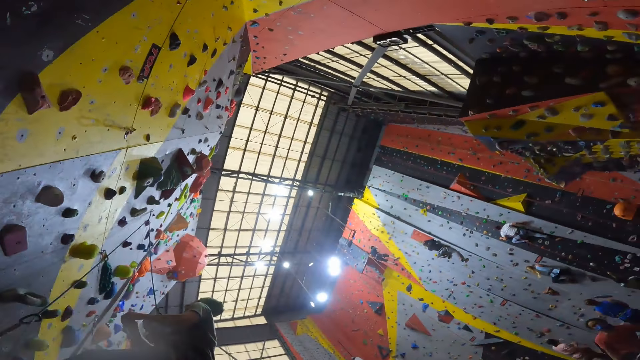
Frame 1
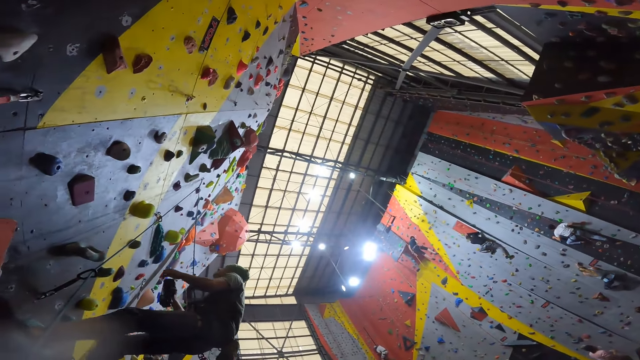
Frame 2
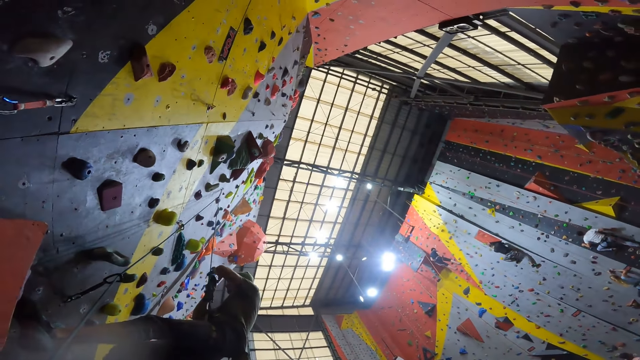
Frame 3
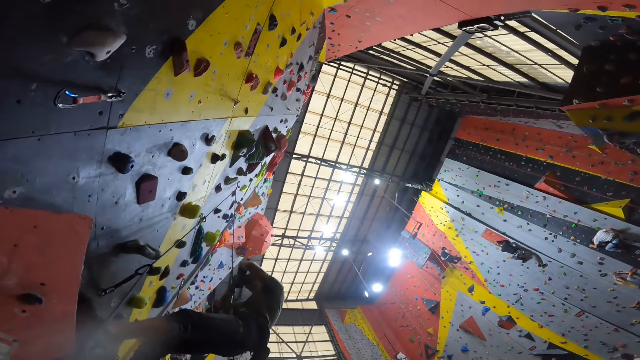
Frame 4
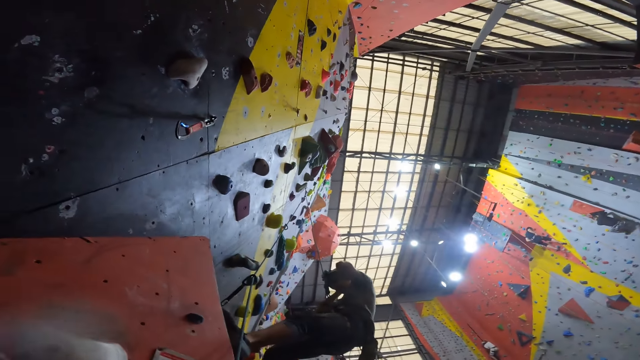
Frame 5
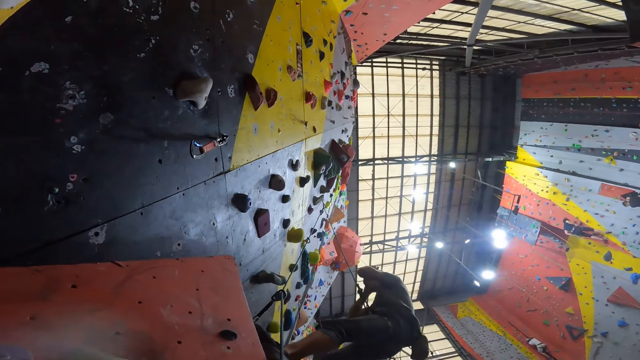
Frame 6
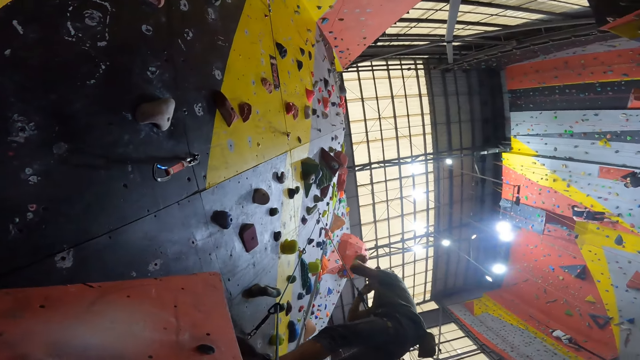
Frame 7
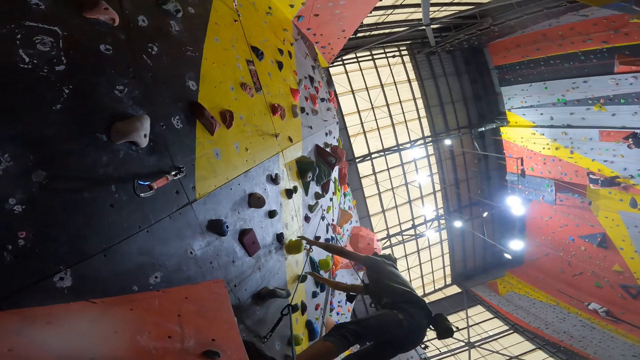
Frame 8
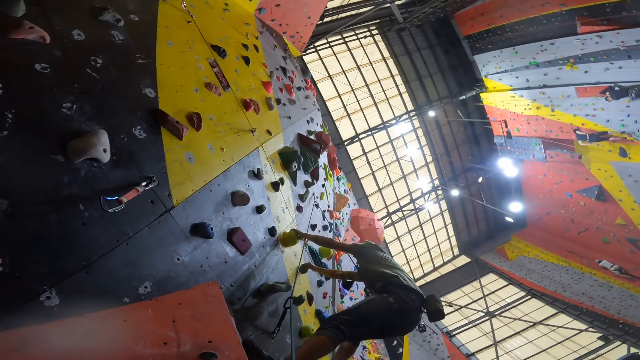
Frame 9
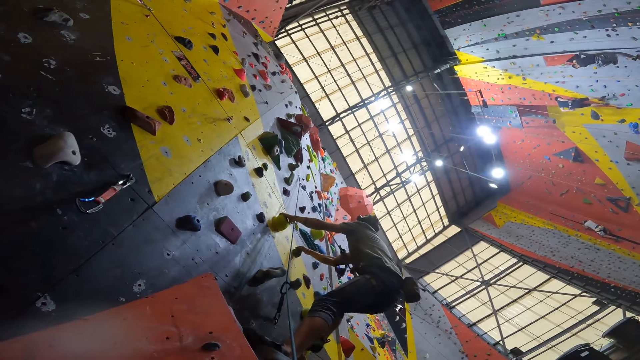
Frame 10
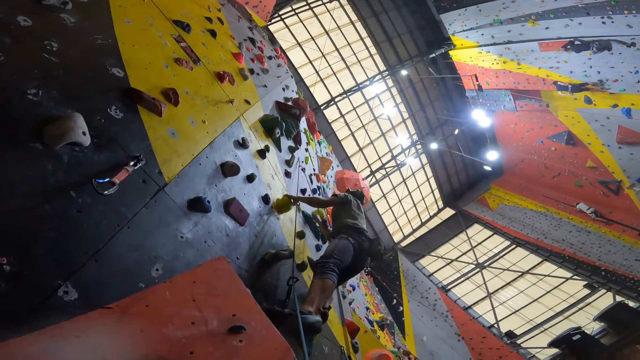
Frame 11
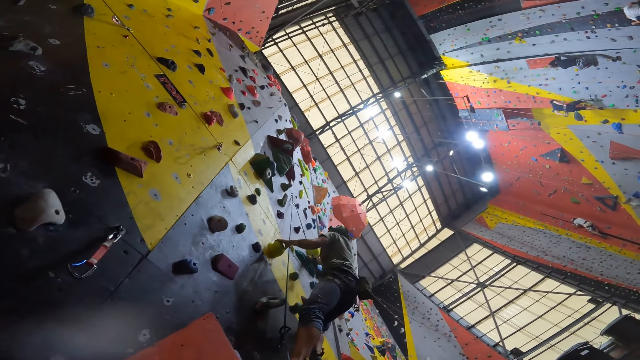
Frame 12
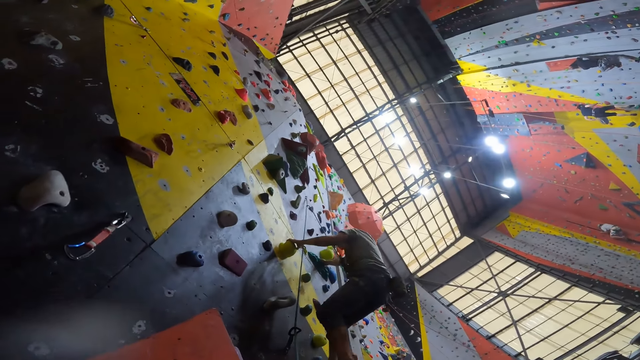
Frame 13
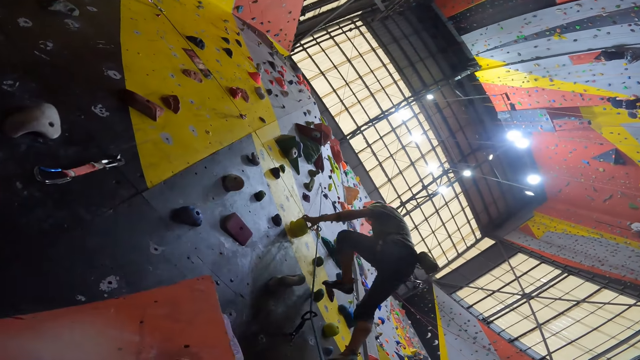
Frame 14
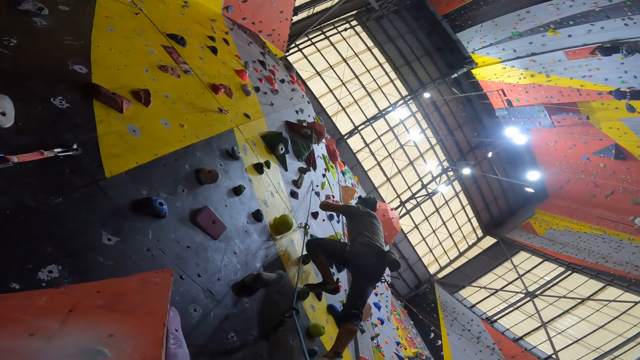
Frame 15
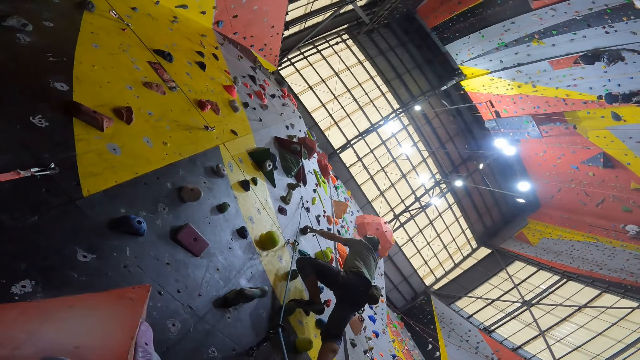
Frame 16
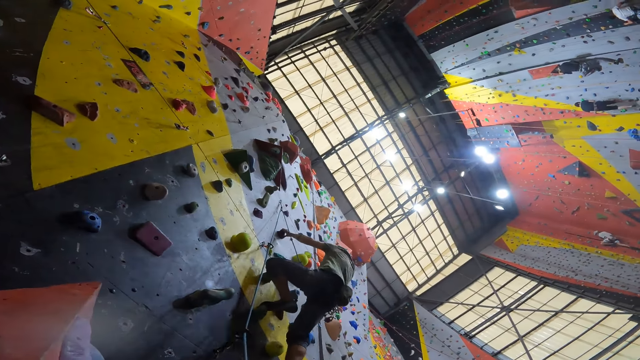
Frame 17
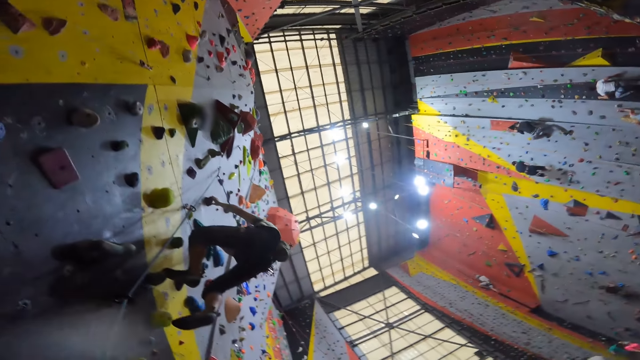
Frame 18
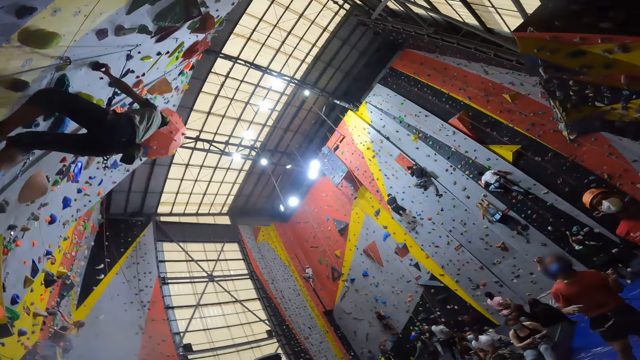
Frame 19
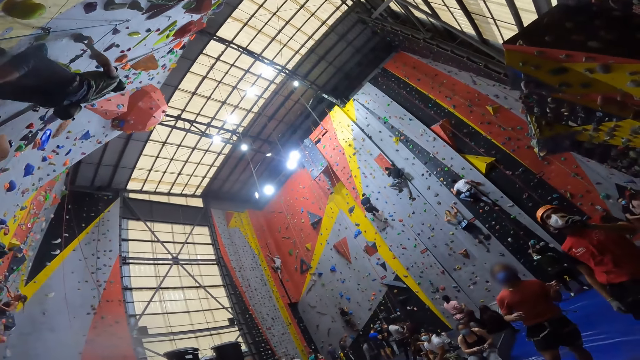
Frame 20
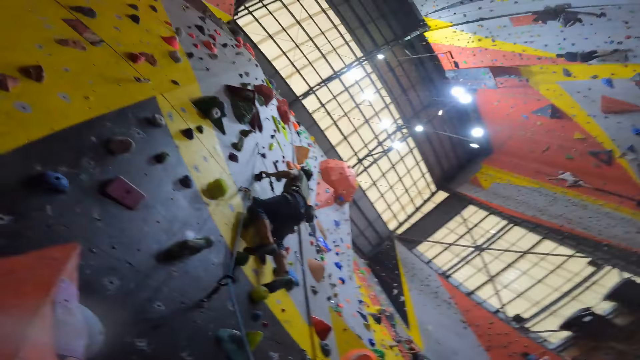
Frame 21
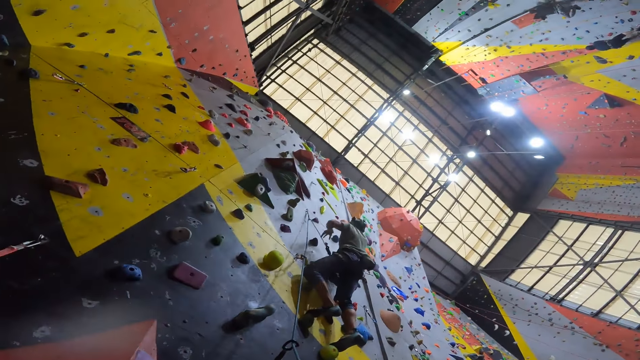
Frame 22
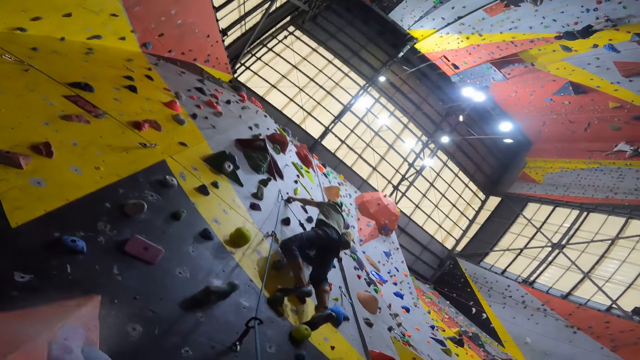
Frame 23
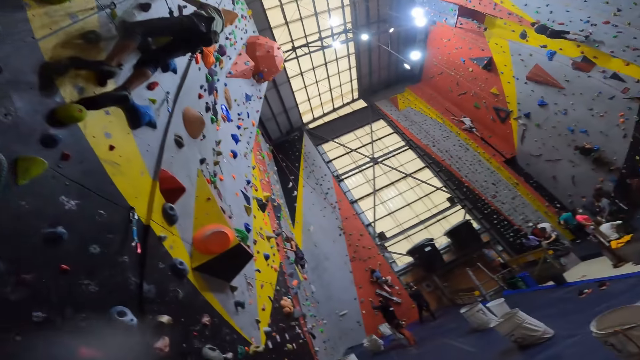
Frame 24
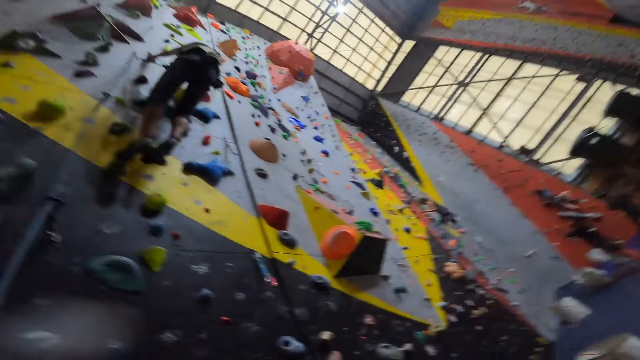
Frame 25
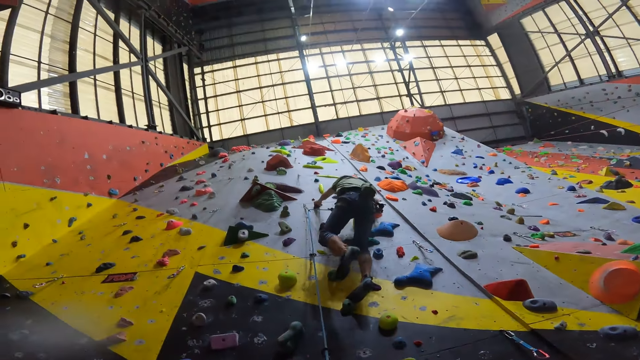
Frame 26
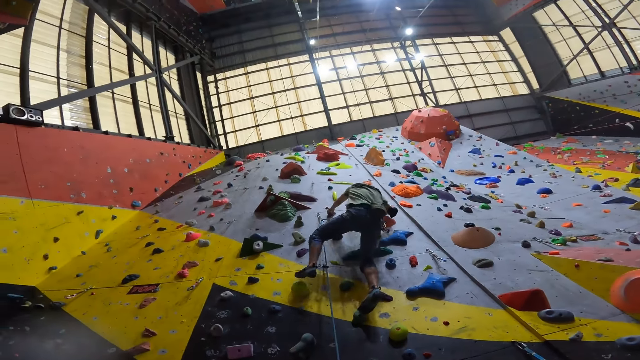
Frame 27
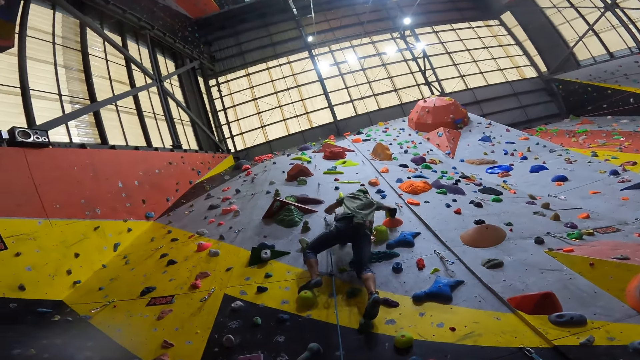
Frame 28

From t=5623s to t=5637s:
A person climbs the wall. The person puts on the camera, holds the climbing stone, and climbs up the wall. The camera wearer turns round.

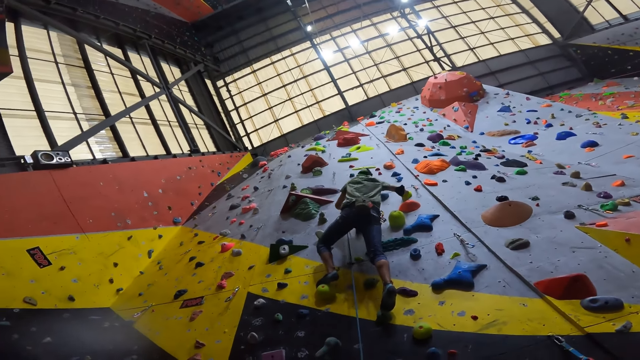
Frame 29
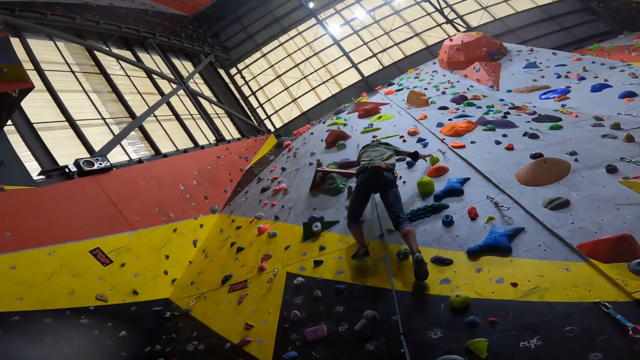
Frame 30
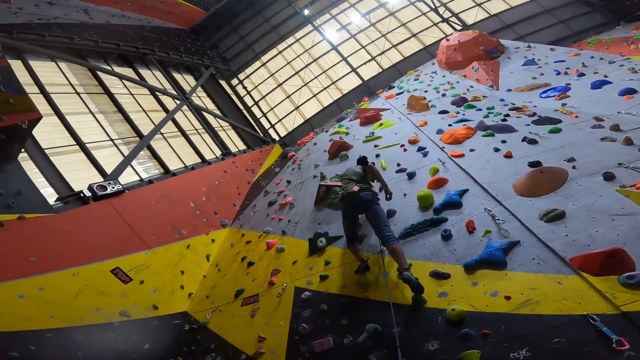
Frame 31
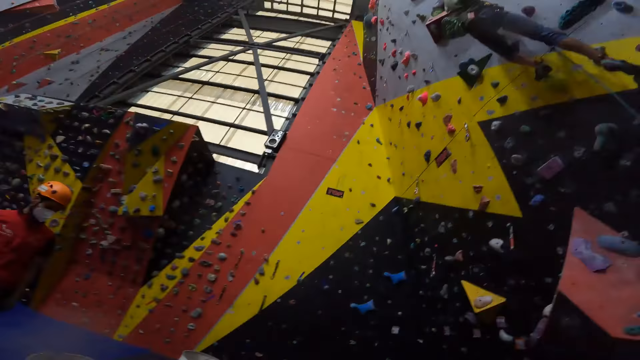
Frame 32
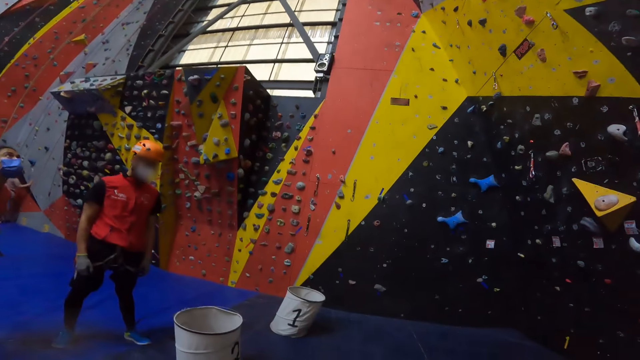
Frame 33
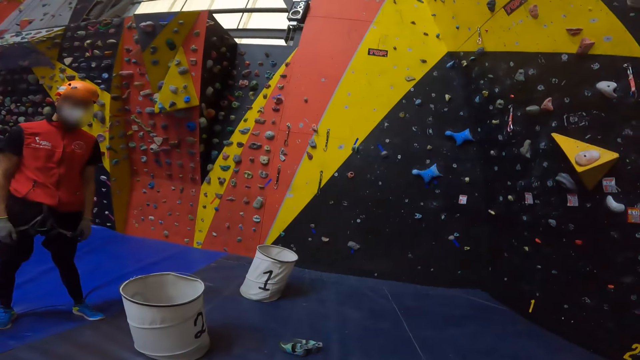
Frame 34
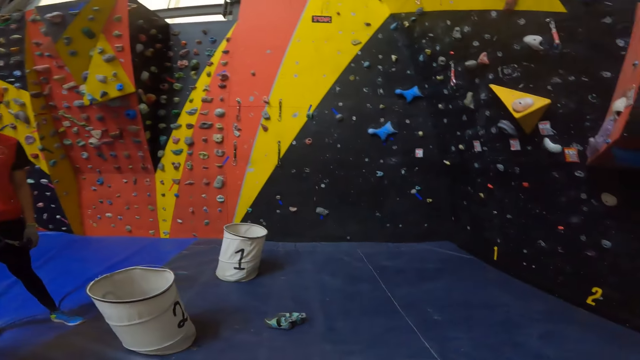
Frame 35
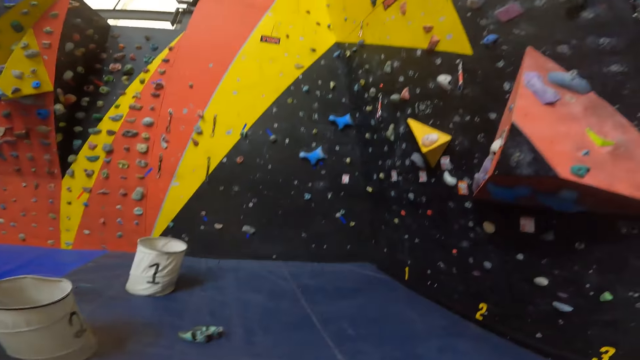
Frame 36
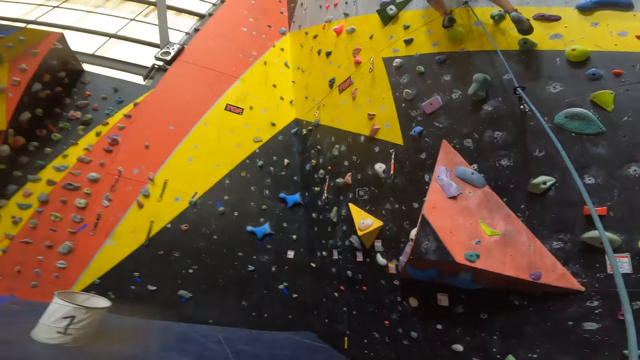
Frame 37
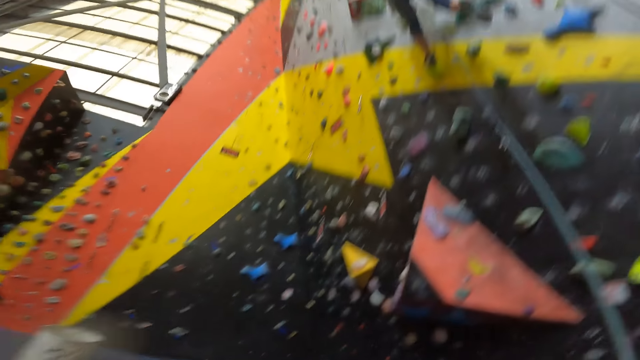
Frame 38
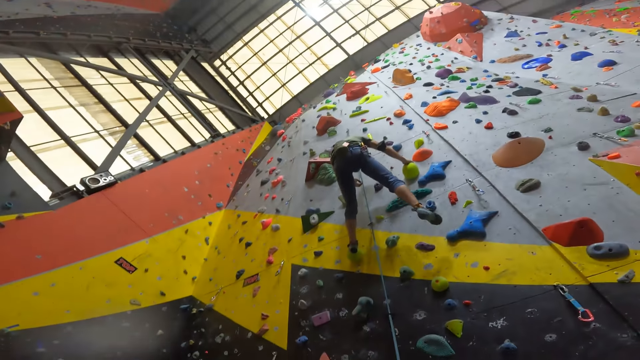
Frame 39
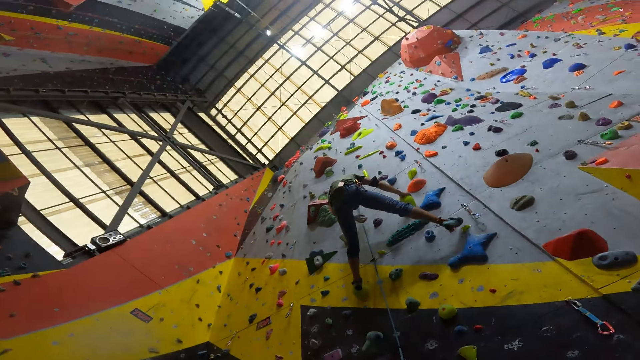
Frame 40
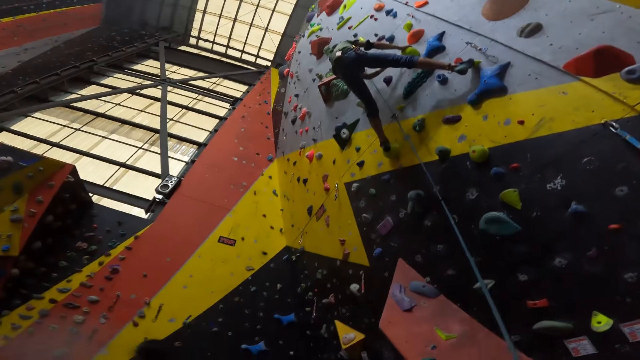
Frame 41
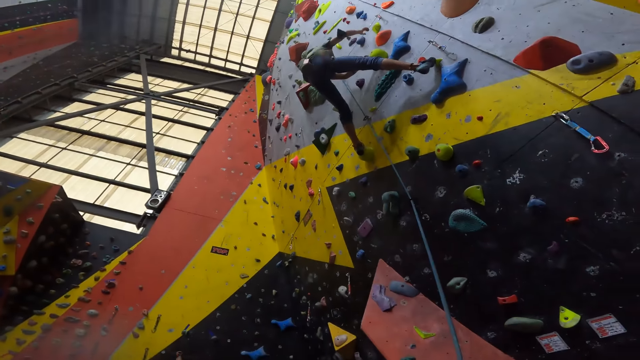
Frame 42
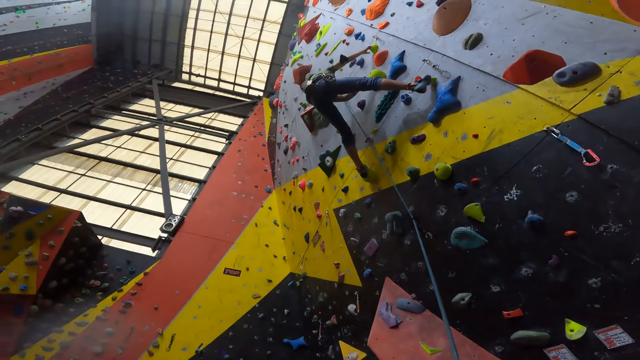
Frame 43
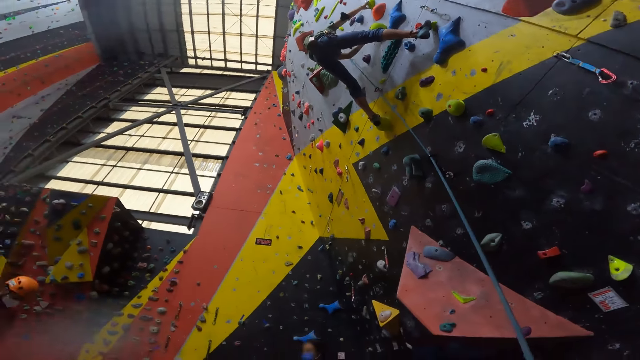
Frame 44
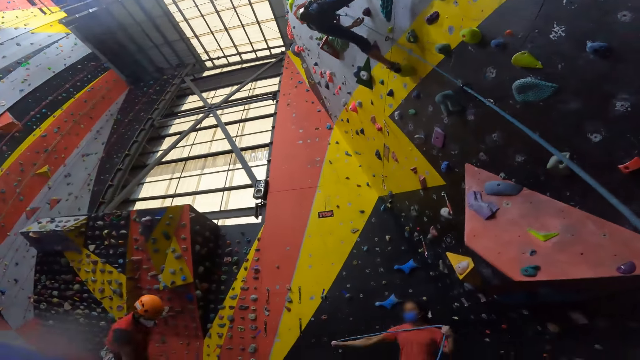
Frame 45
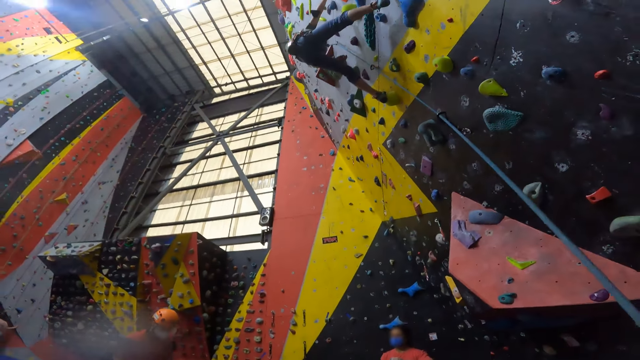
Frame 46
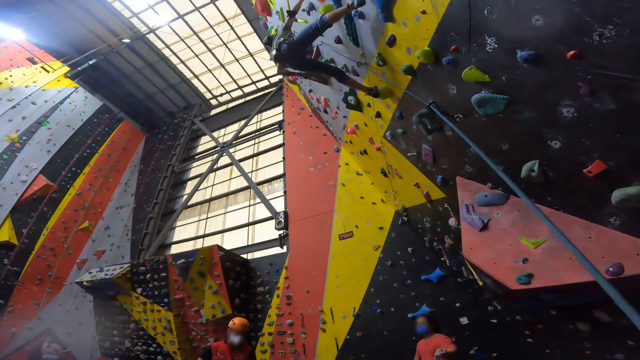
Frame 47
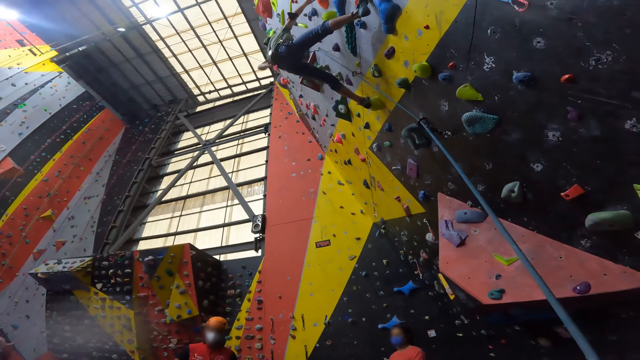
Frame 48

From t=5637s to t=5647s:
The camera wearer looks around. They look at a person. They turn round. A person climbs the wall. Another person holds a bag on the waist.
